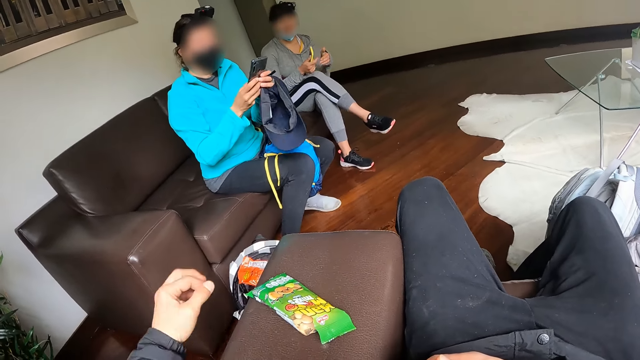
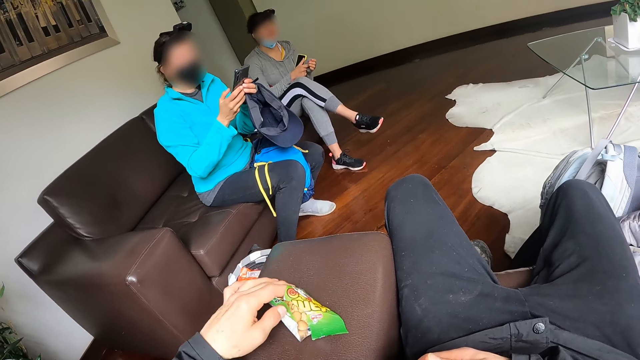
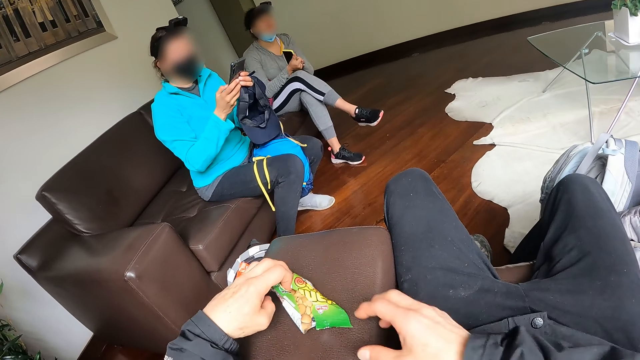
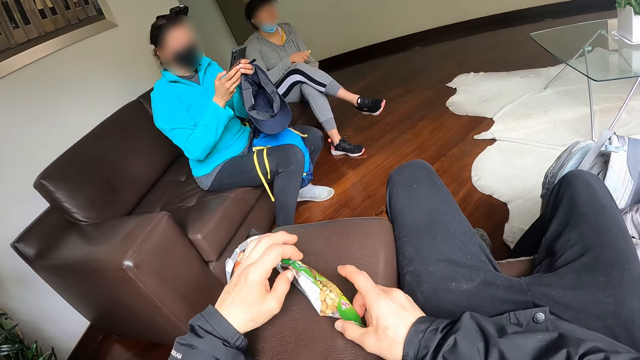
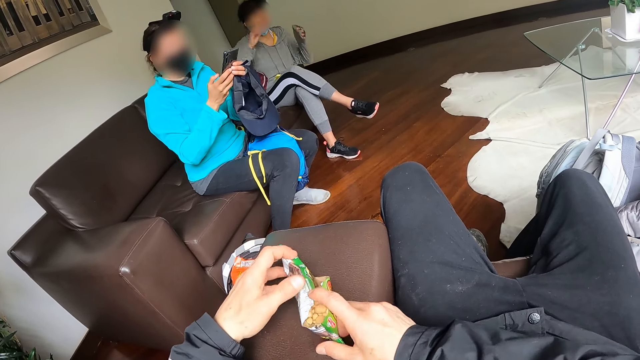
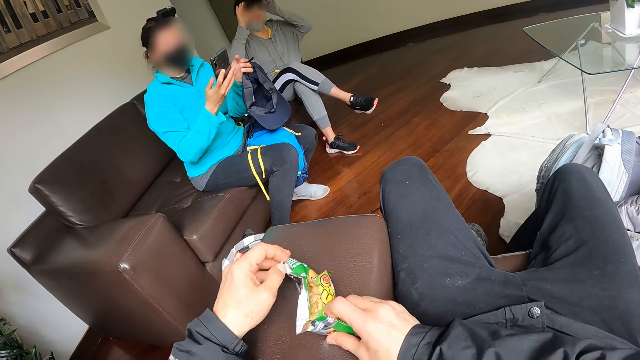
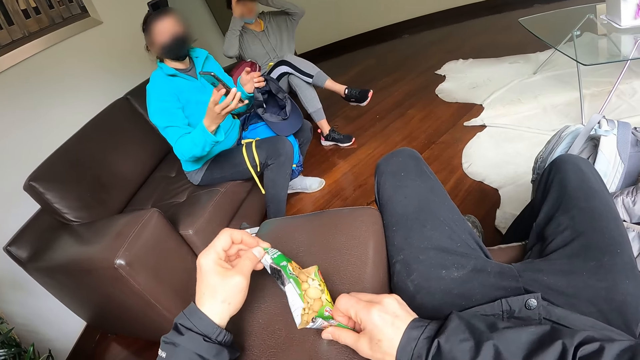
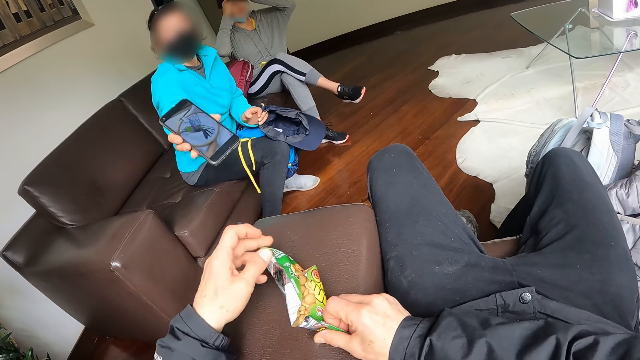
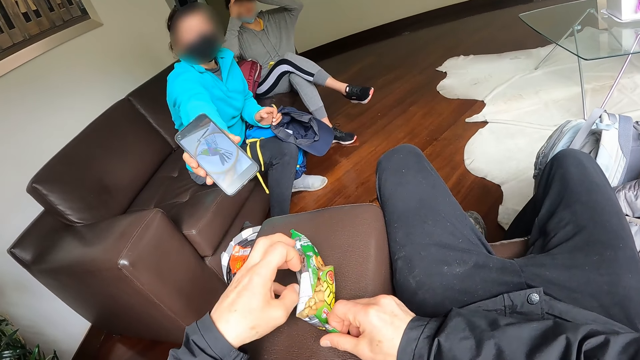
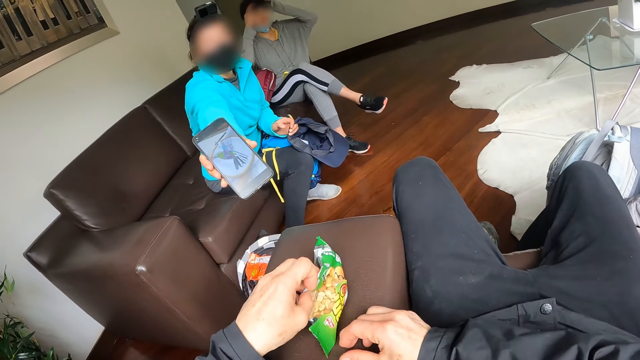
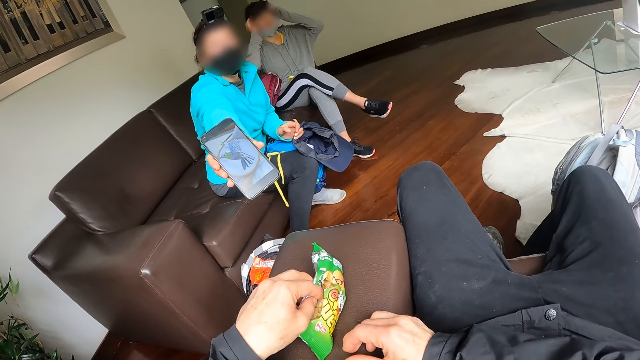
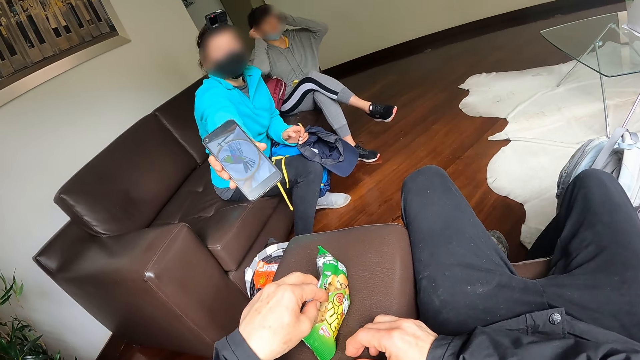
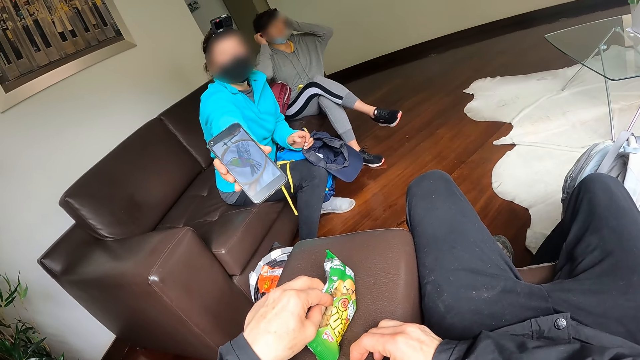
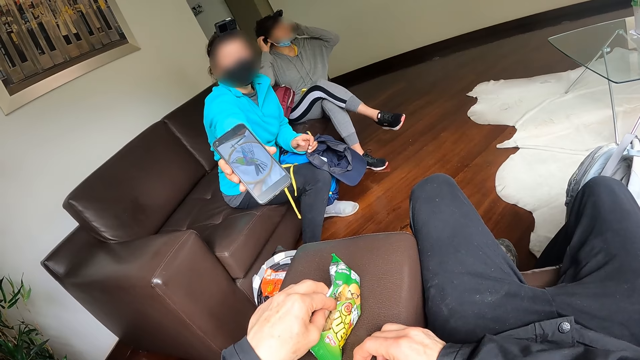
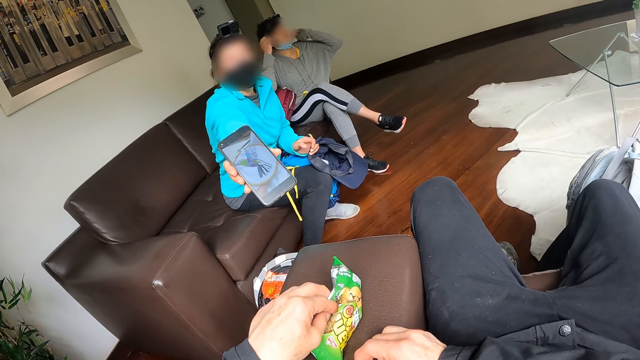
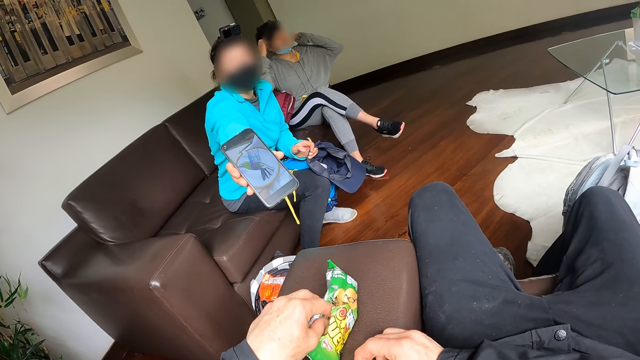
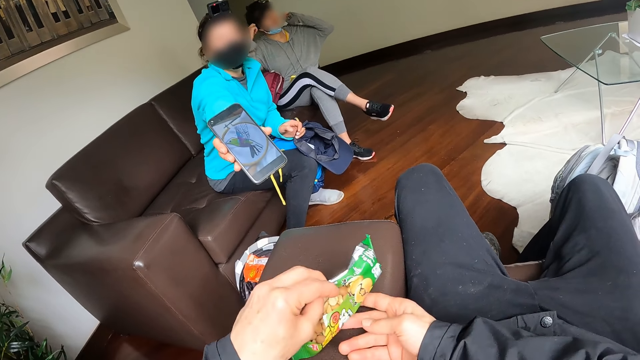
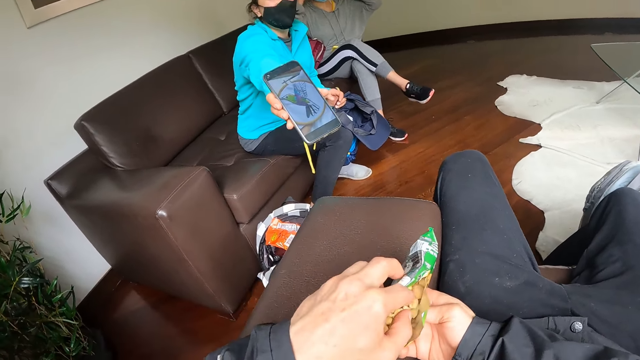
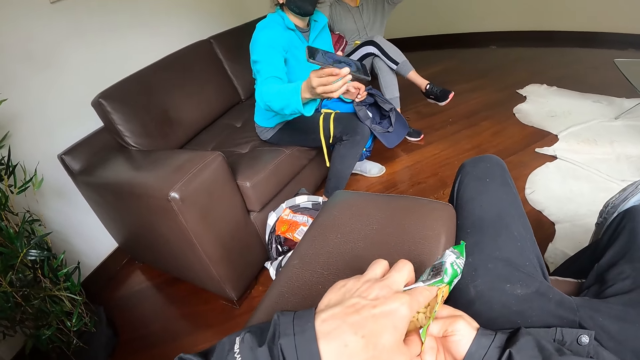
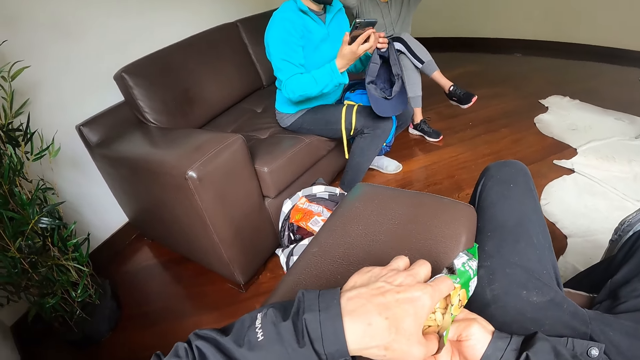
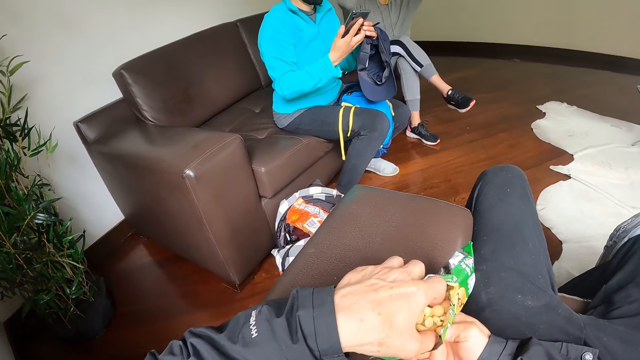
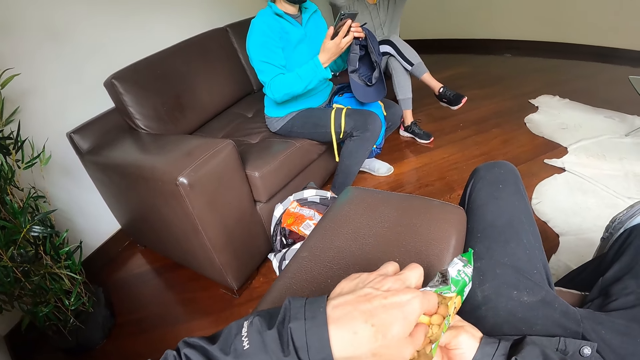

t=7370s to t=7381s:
The camera wearer opens a packet of nuts. He moves the pack of peanuts on the sofa with his hands. He touches the packet of nuts with both hands. The woman shows the phone to the camera wearer. The camera wearer shakes the packet of nuts. He looks at the phone in the woman's hand. He picks up the packet of nuts. He takes a peanut from the pack with his left hand.

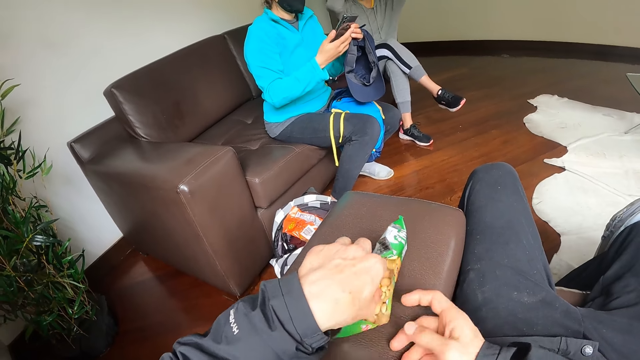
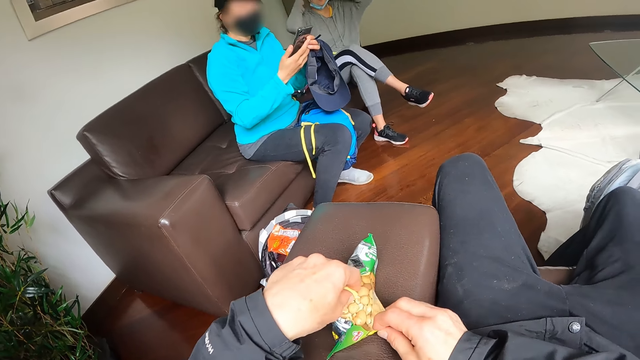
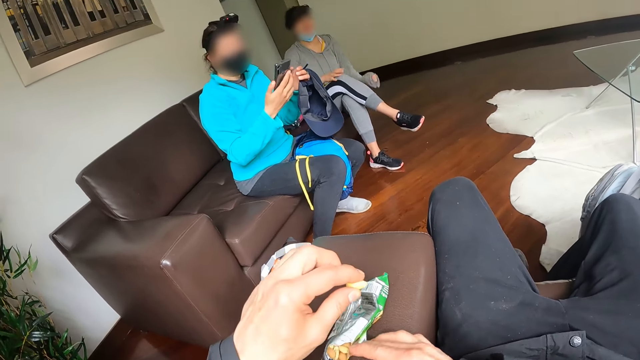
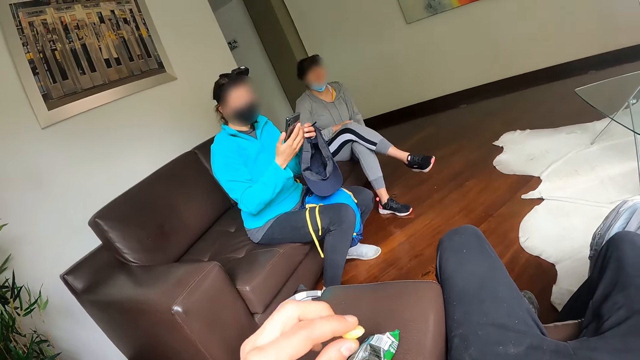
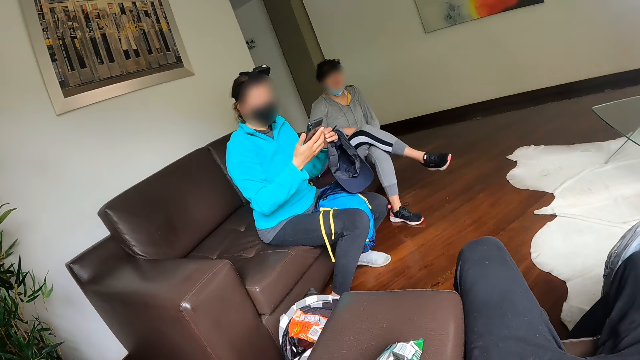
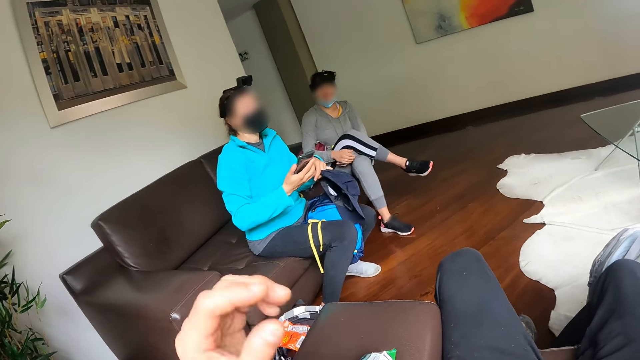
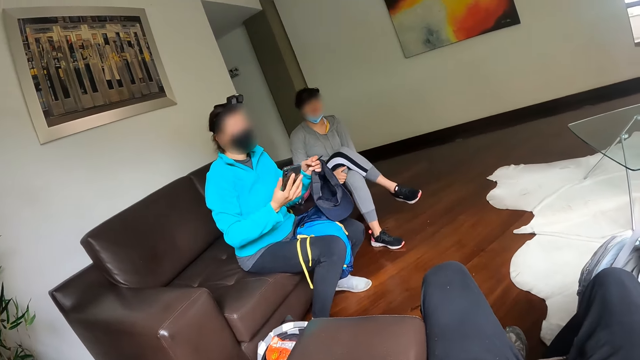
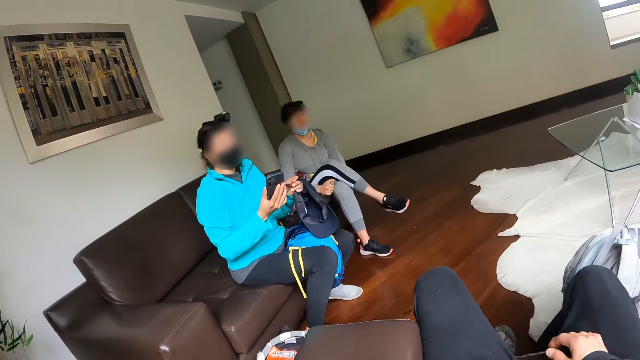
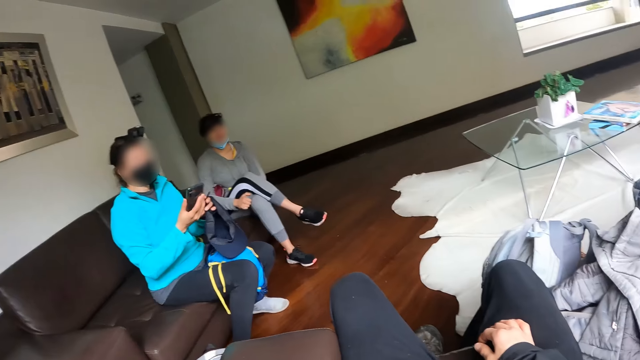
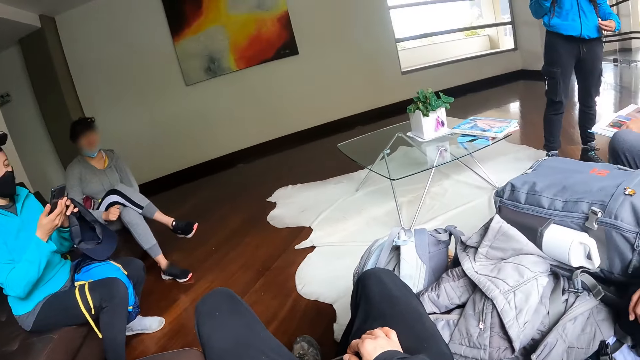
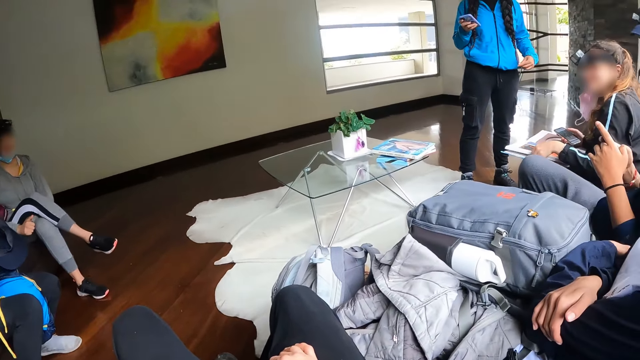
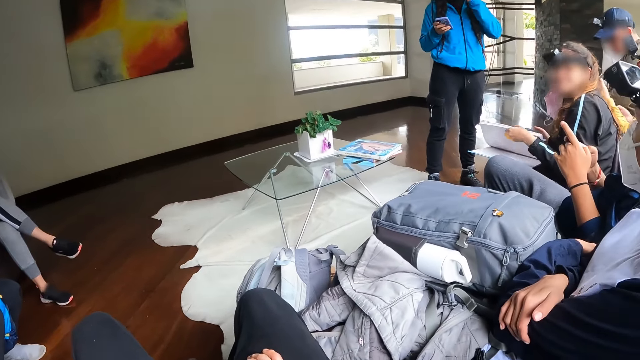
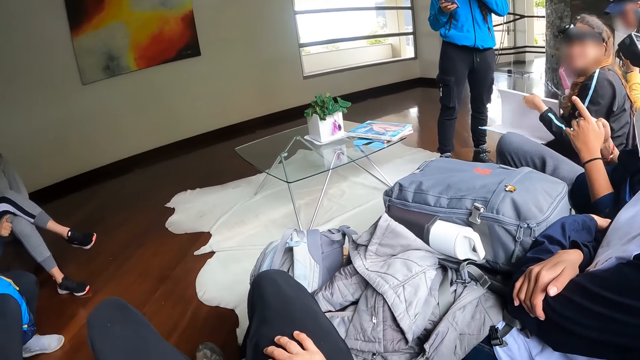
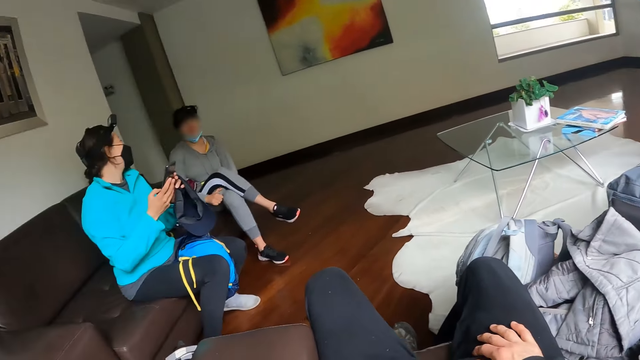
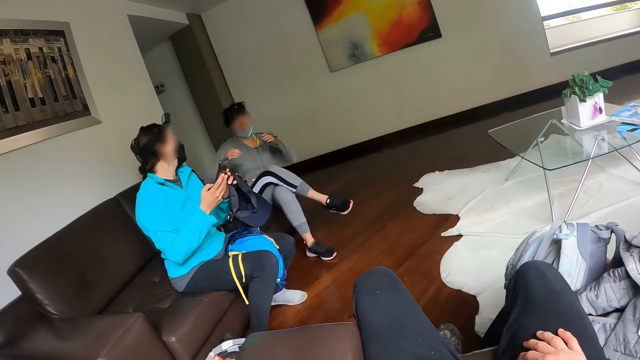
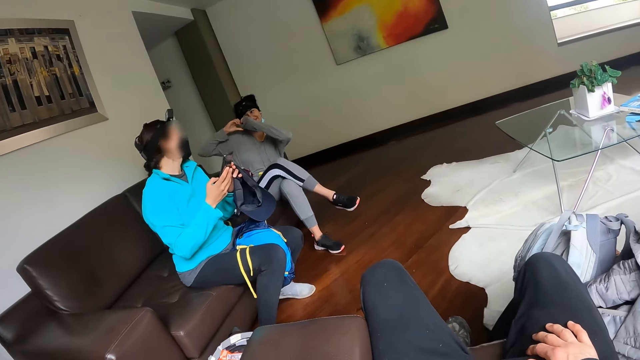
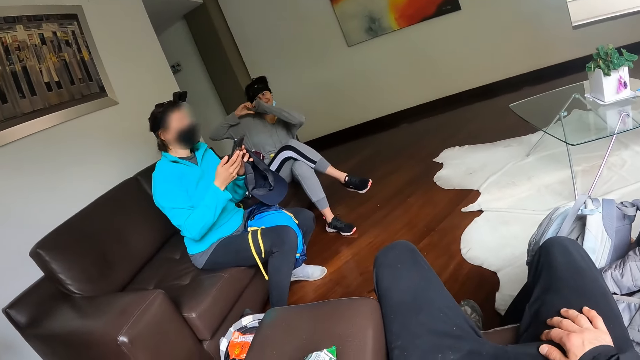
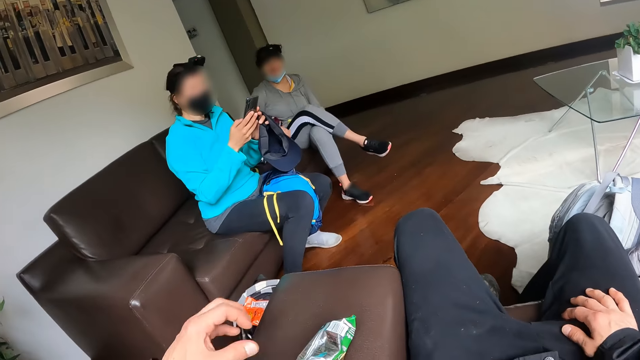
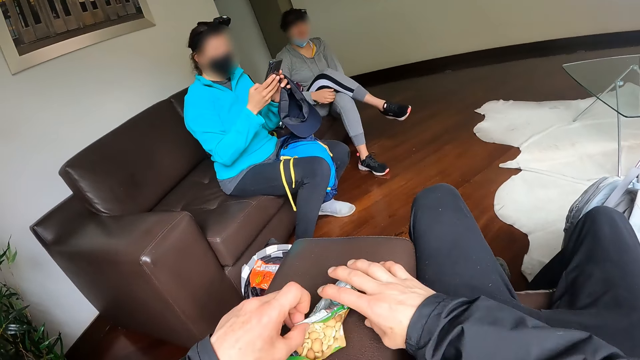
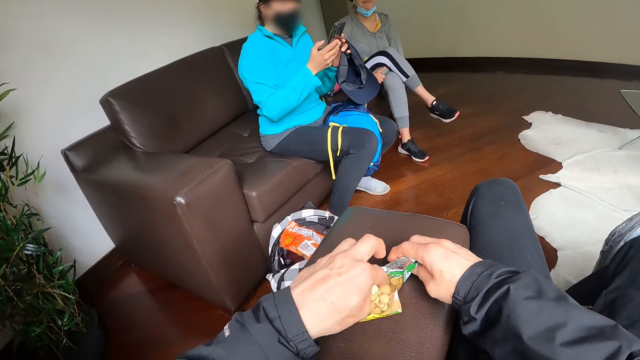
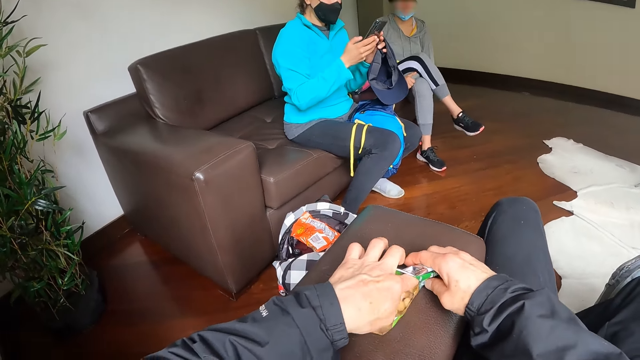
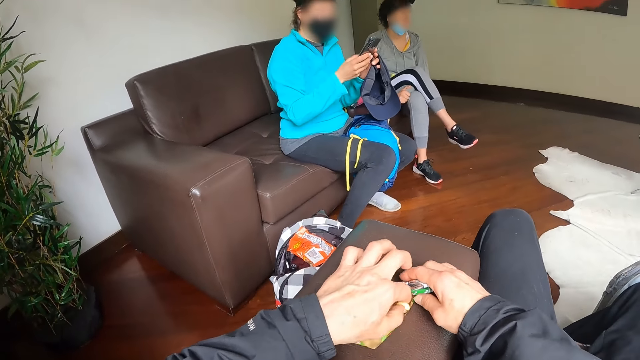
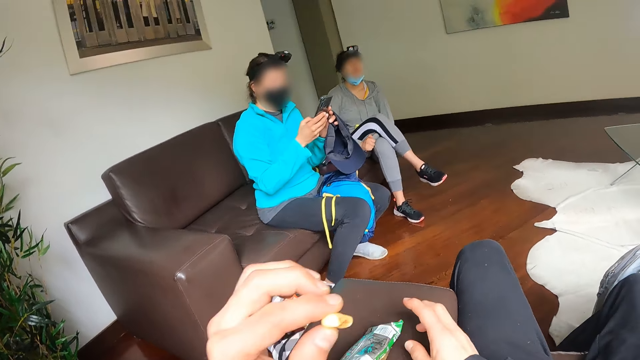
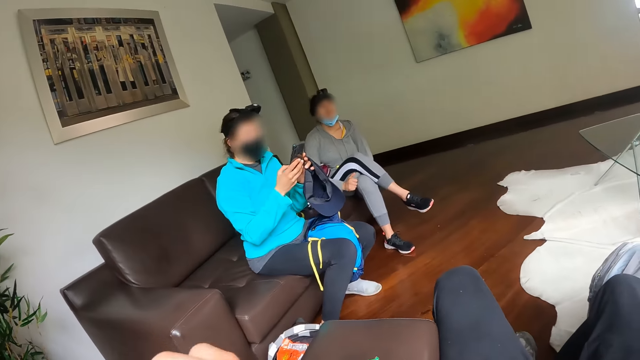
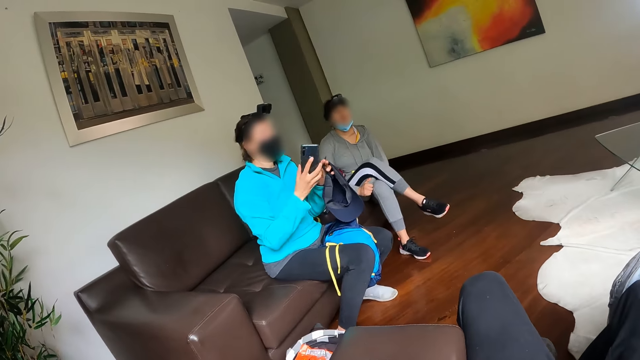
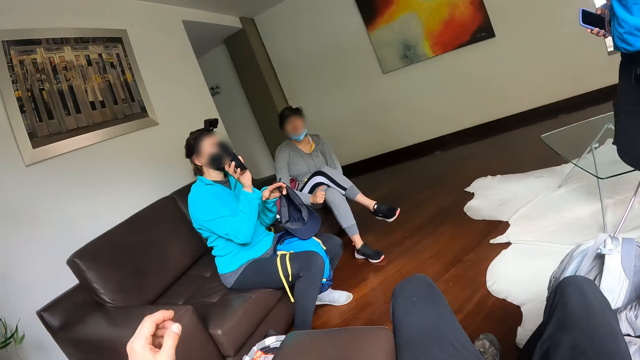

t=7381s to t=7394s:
The camera wearer puts the packet of nuts down. He picks up a nut with the left hand and eats the peanut with his left hand. He puts the left hand down. He puts his right hand on his lap. He looks to his right. He looks to his left. He touches the packet of nuts with both hands. He takes a peanut from the pack with his left hand. He eats the peanut with his left hand.
